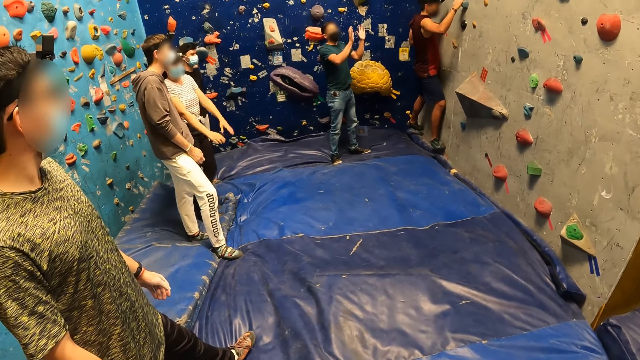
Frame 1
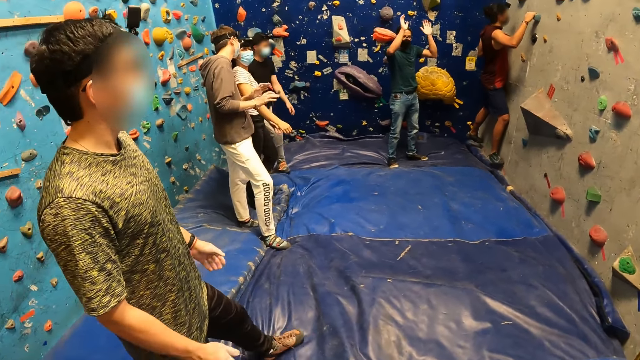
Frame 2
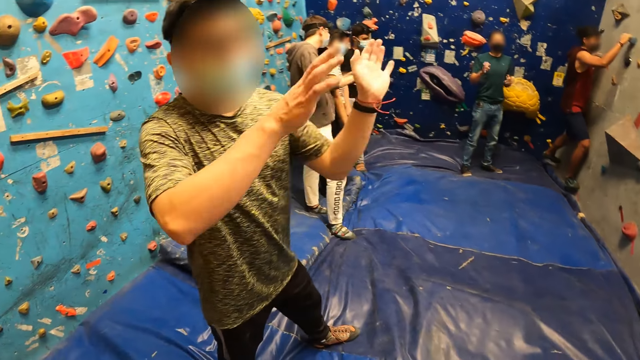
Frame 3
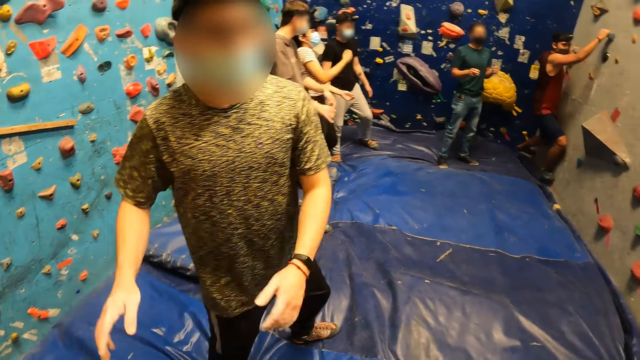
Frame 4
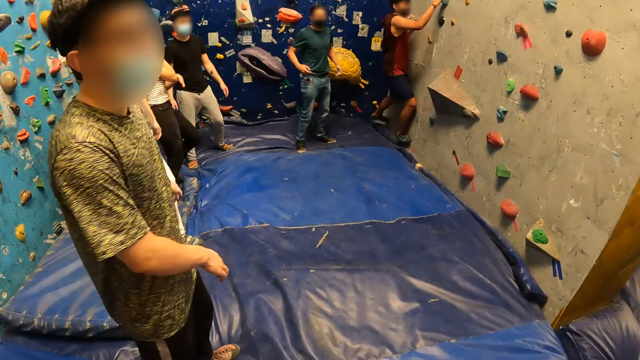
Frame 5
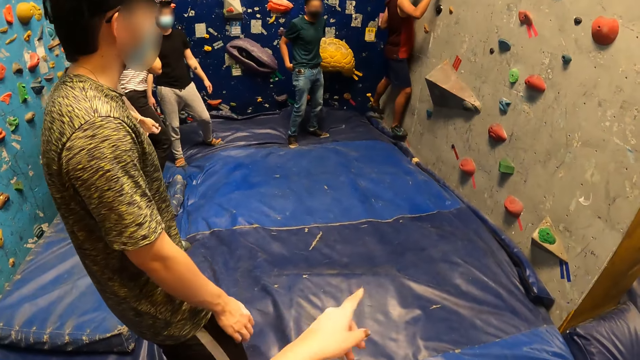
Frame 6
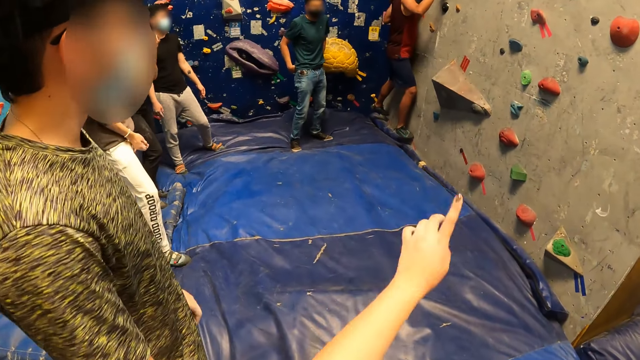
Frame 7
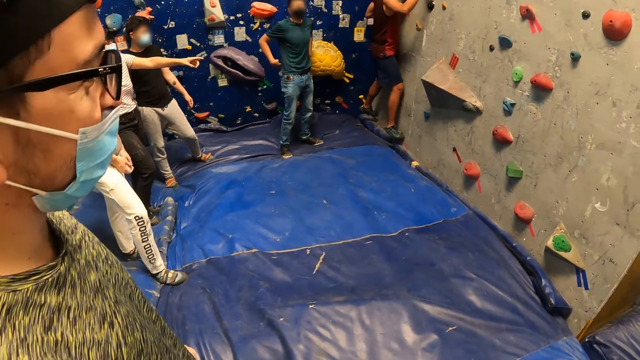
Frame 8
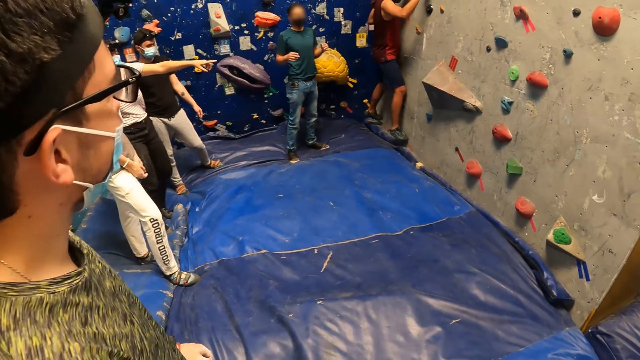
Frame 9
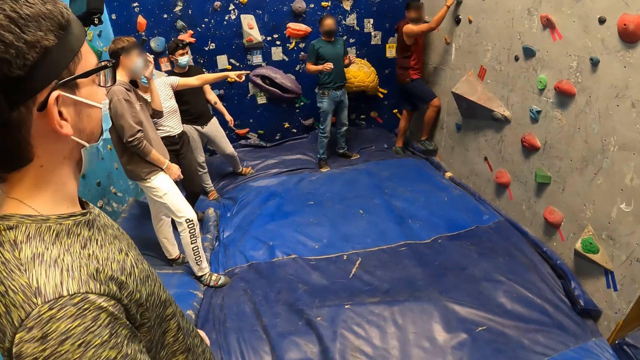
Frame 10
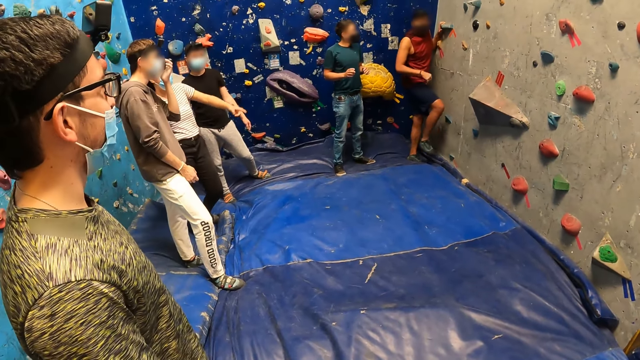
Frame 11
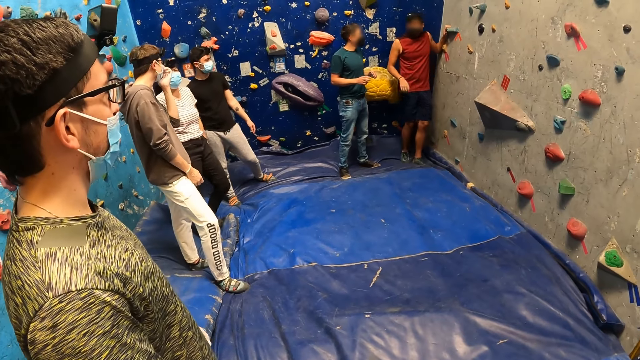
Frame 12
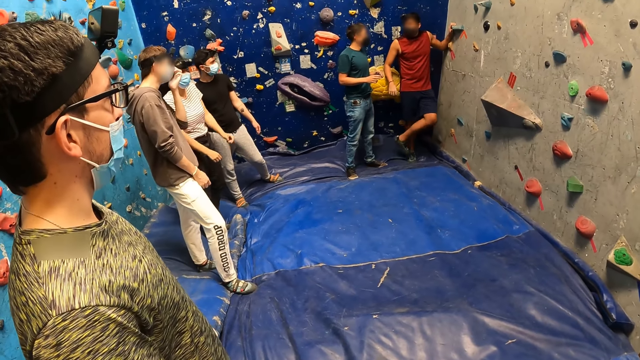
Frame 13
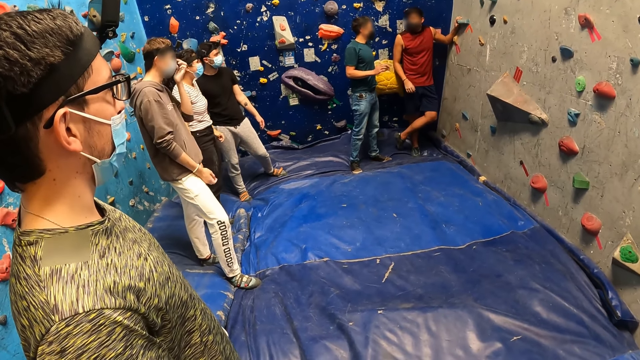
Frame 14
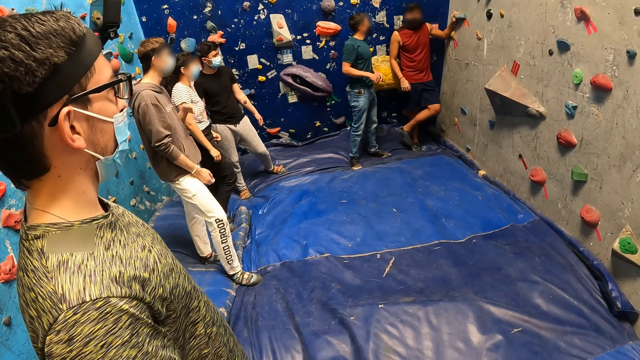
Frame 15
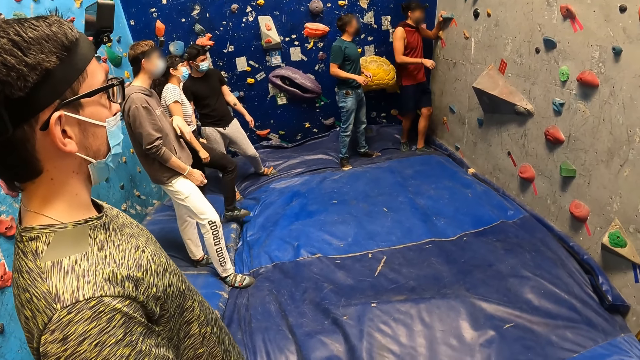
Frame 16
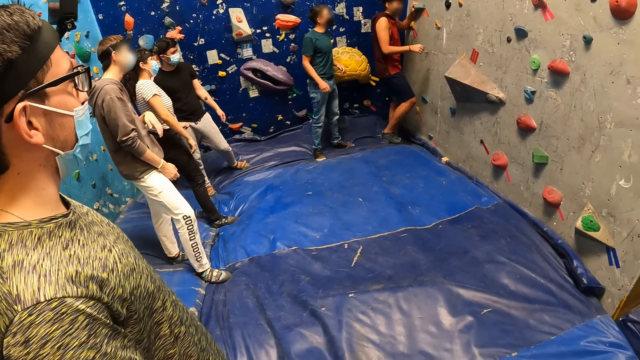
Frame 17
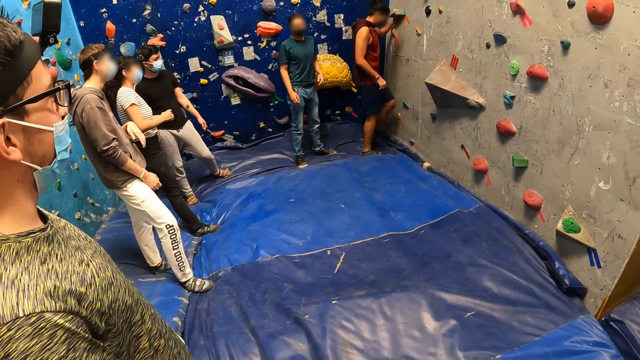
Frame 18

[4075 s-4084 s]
The camera wearer interacts with a man. A person moves hands. The camera wearer moves a hand.

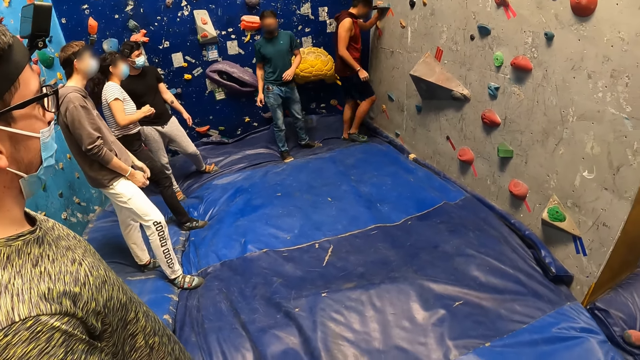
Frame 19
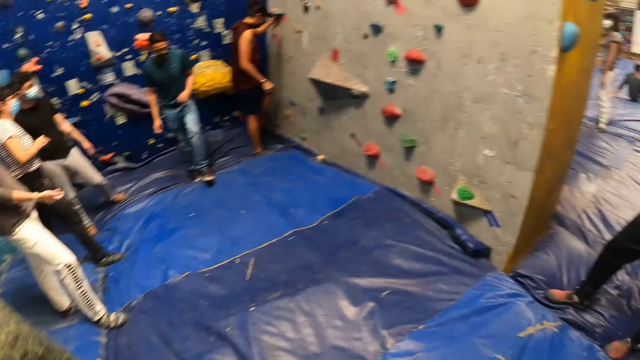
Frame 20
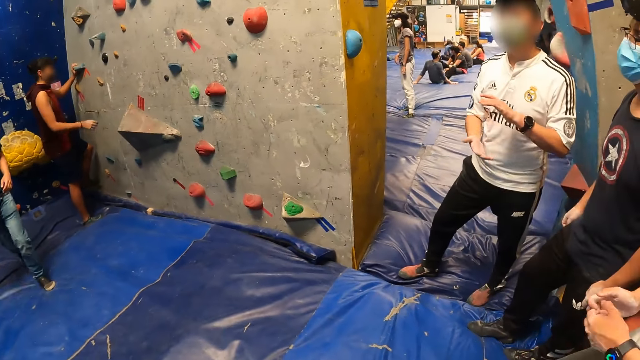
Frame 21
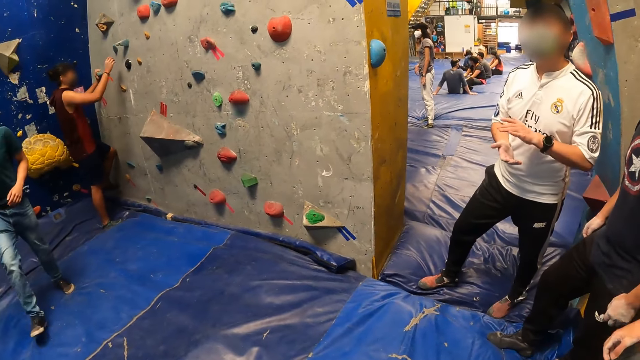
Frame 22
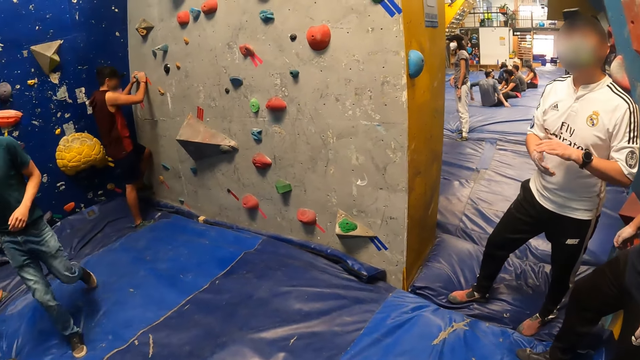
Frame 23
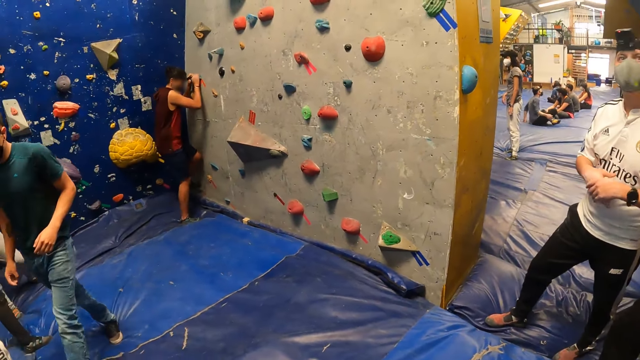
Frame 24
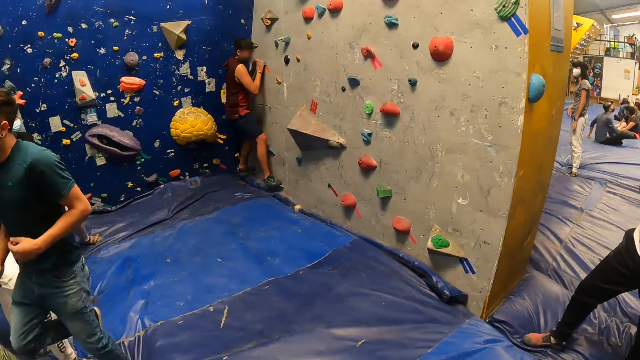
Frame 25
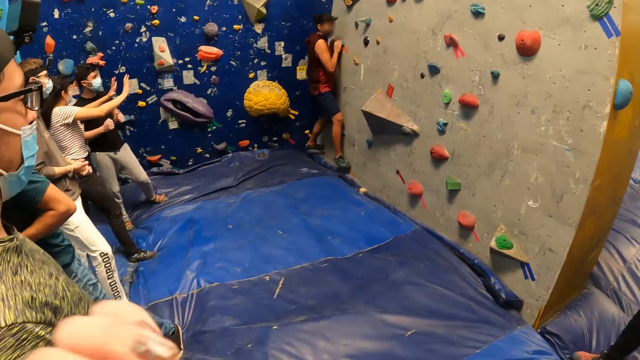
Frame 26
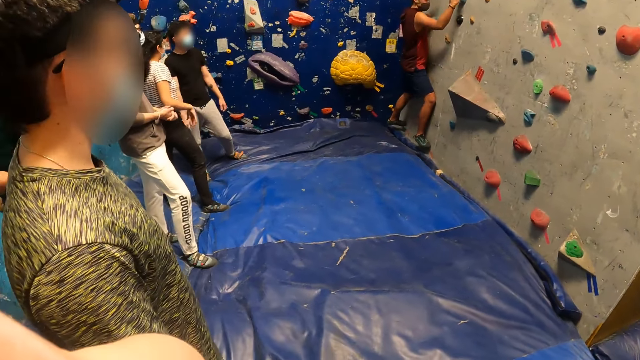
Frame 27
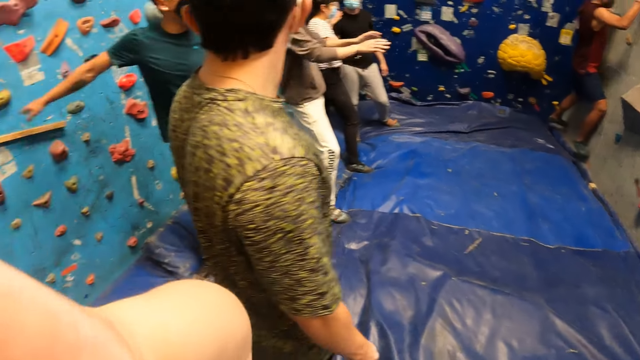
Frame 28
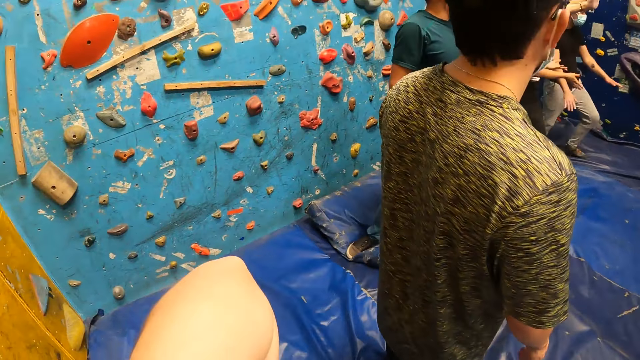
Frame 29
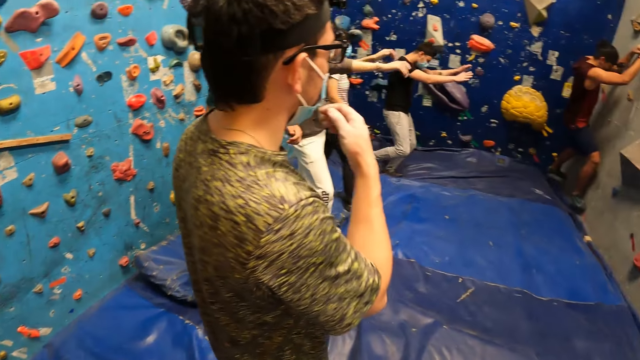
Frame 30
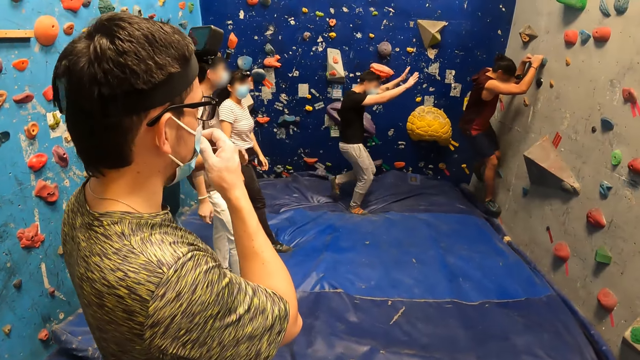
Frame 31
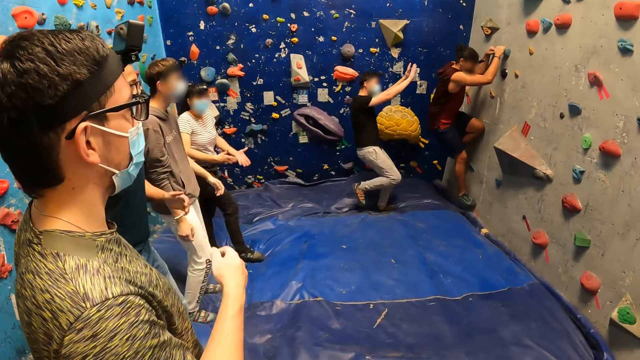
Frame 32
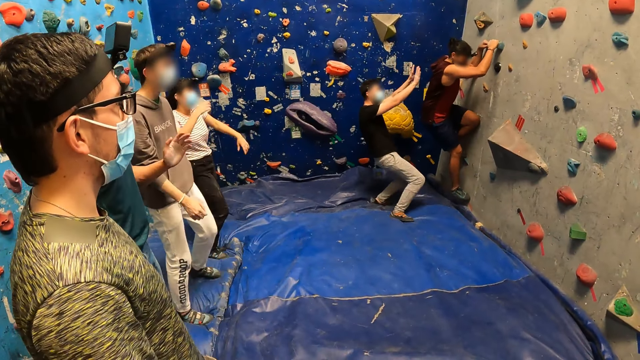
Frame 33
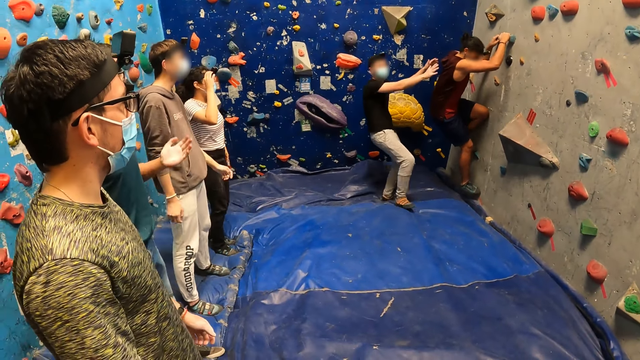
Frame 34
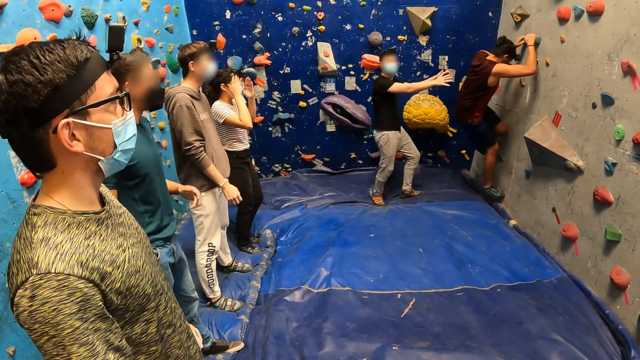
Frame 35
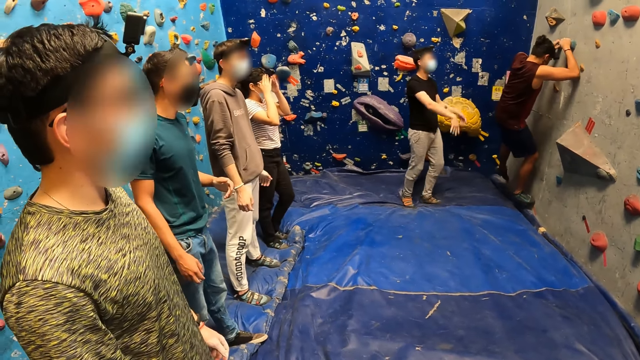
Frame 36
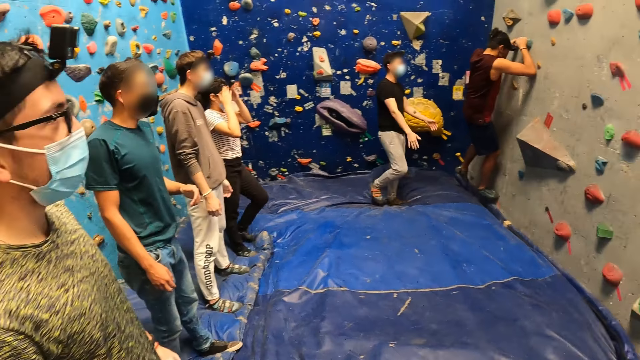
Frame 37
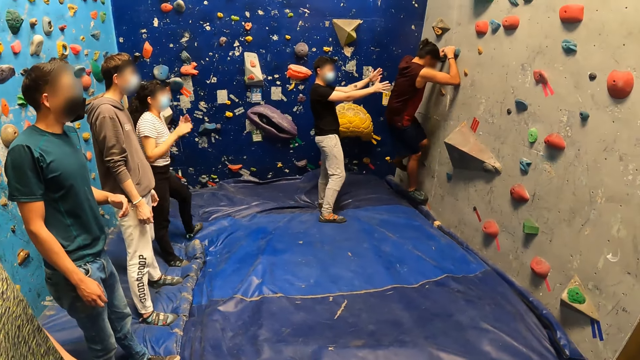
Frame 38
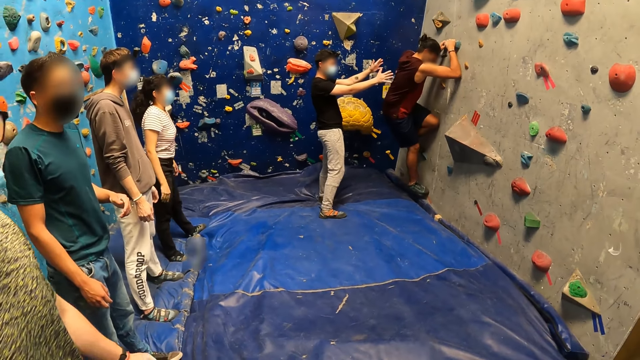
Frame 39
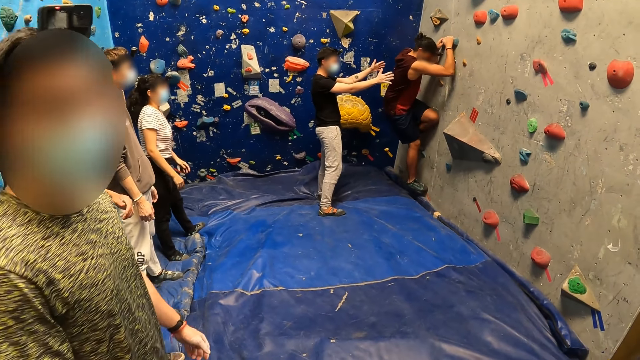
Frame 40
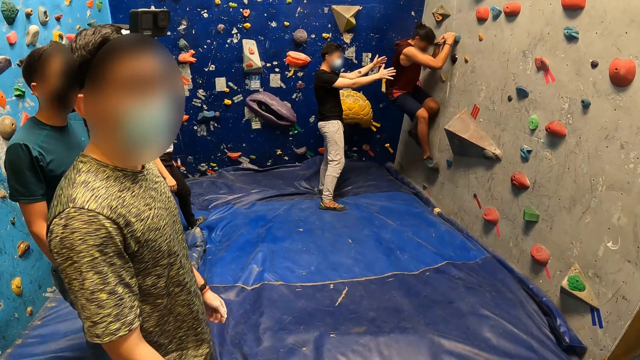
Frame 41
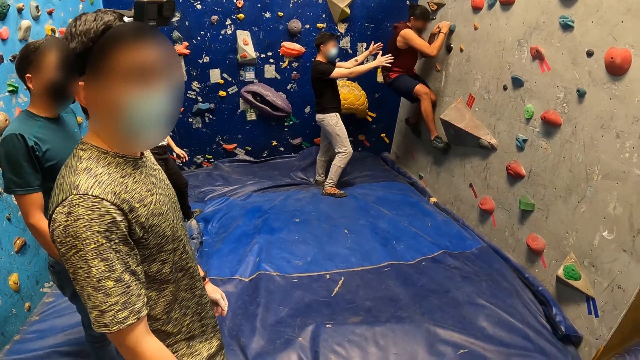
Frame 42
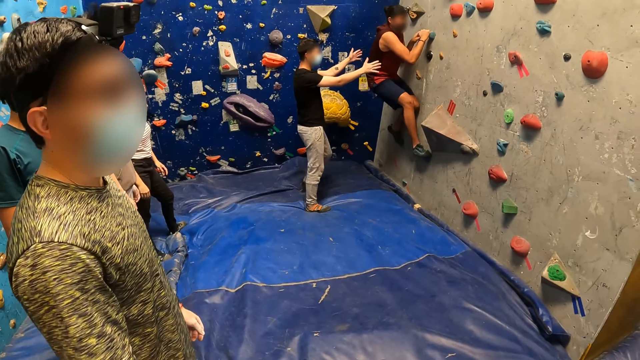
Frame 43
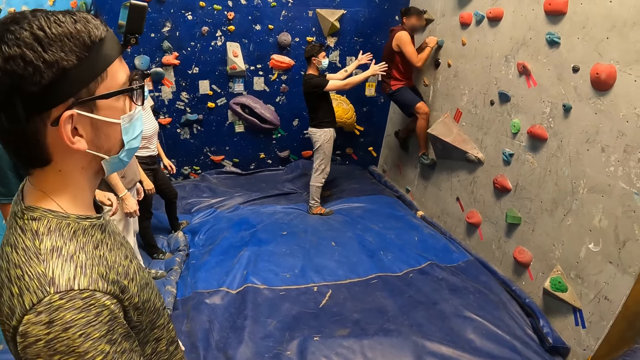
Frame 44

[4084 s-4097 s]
The camera wearer looks around. A person walks around. Another person climbs the wall. A third person moves hands.
